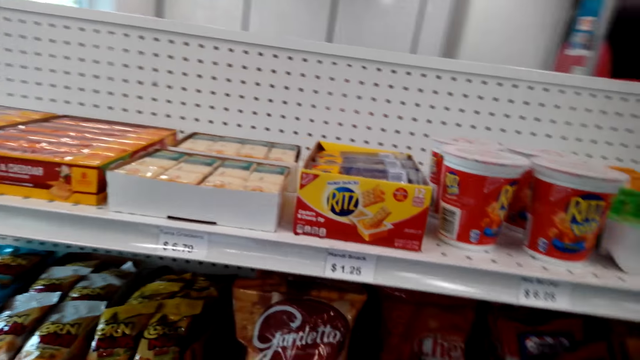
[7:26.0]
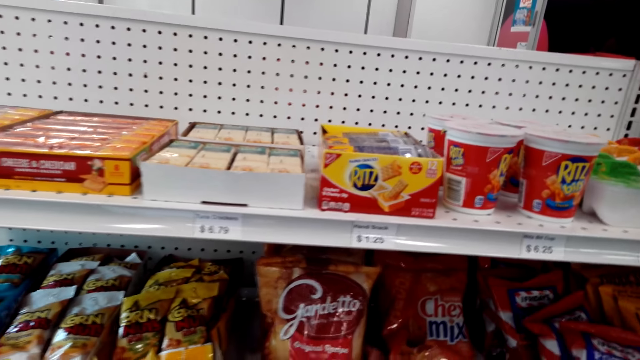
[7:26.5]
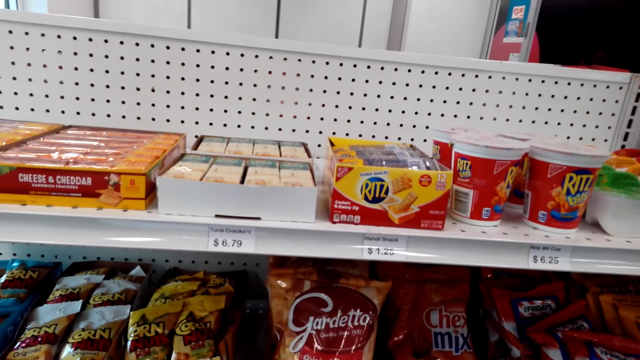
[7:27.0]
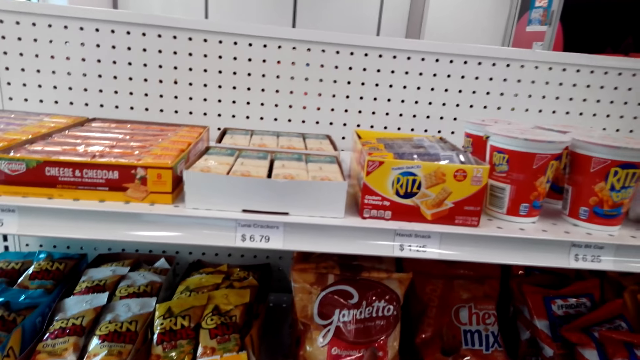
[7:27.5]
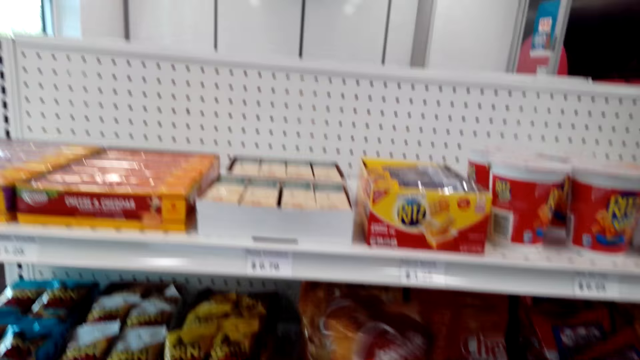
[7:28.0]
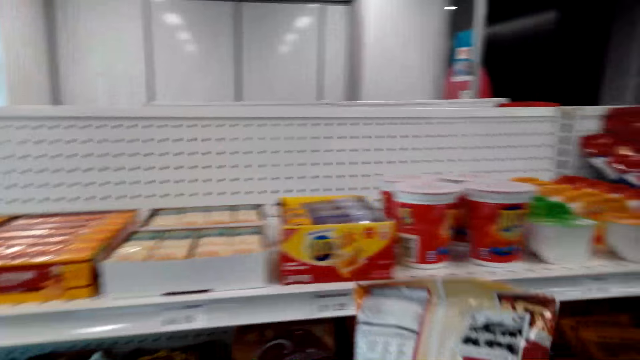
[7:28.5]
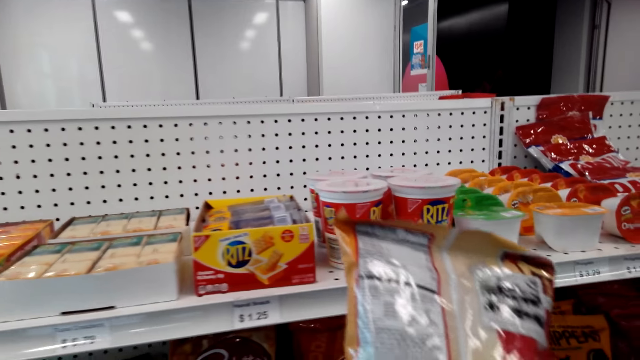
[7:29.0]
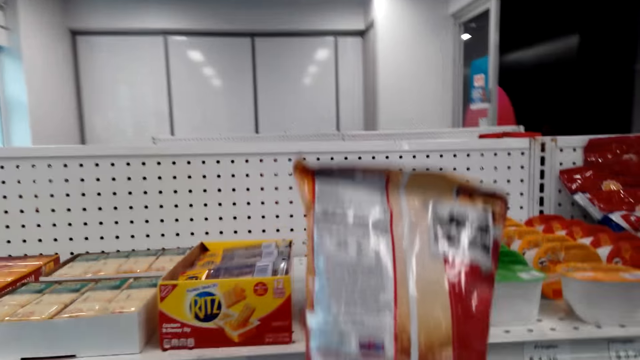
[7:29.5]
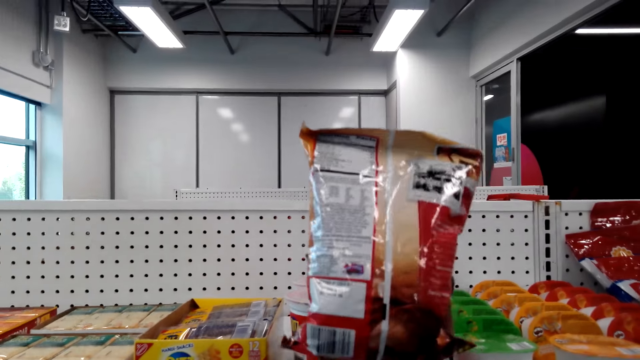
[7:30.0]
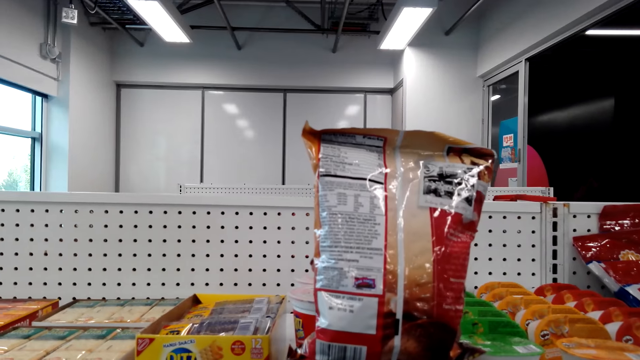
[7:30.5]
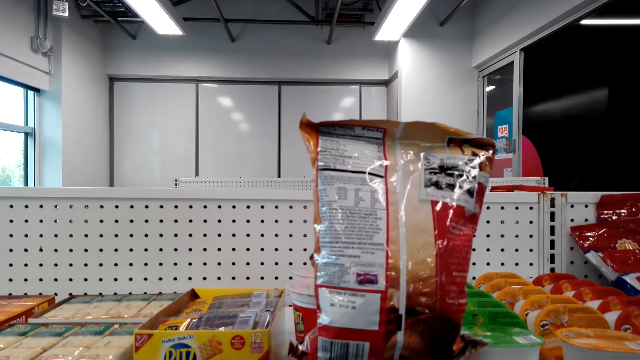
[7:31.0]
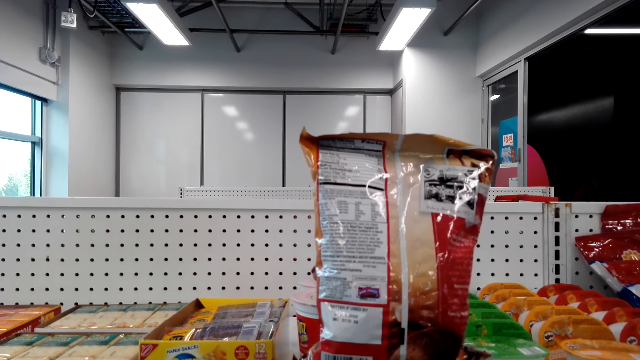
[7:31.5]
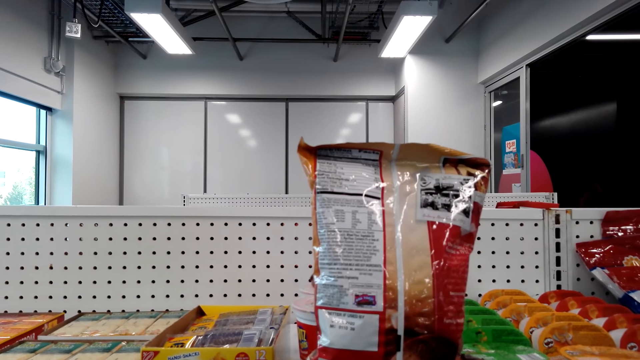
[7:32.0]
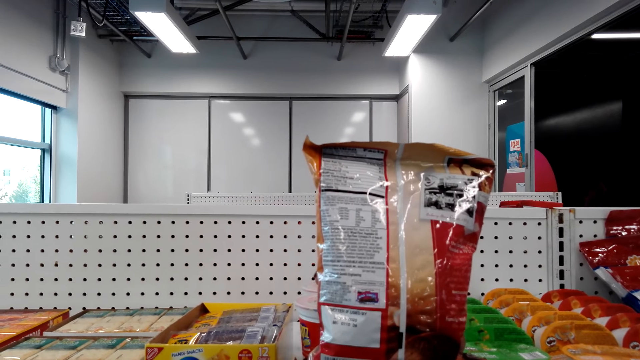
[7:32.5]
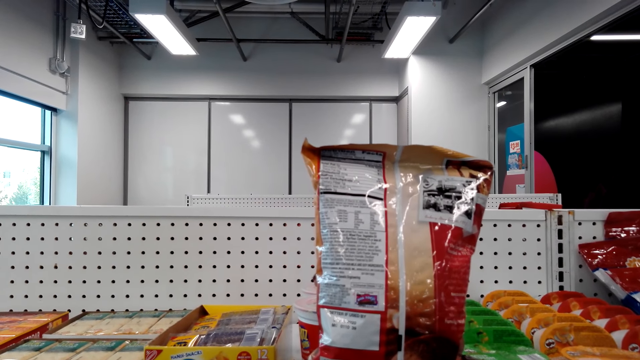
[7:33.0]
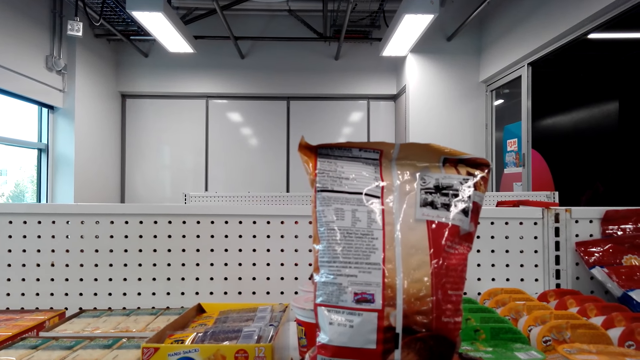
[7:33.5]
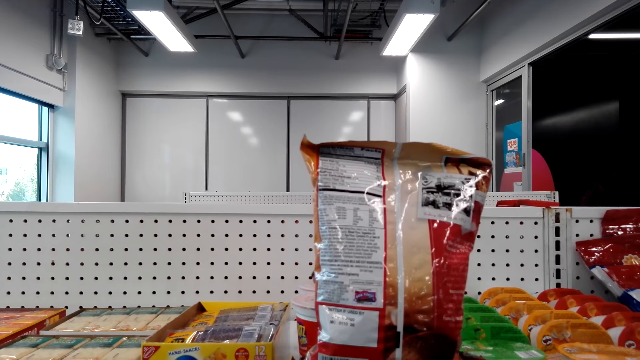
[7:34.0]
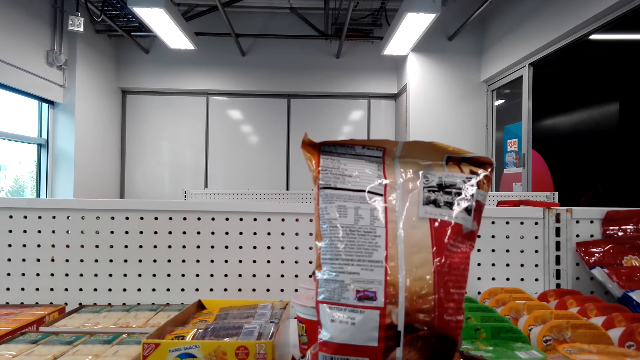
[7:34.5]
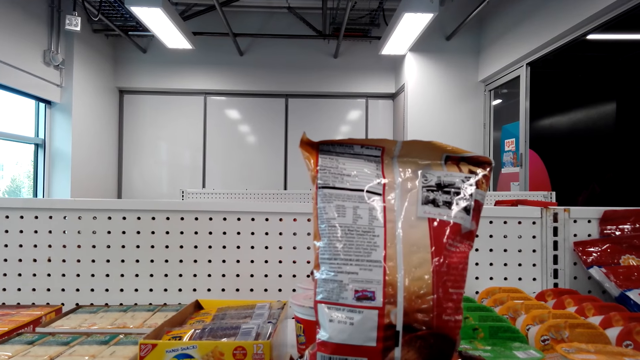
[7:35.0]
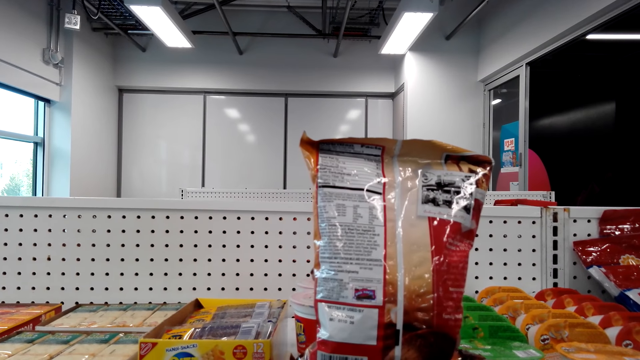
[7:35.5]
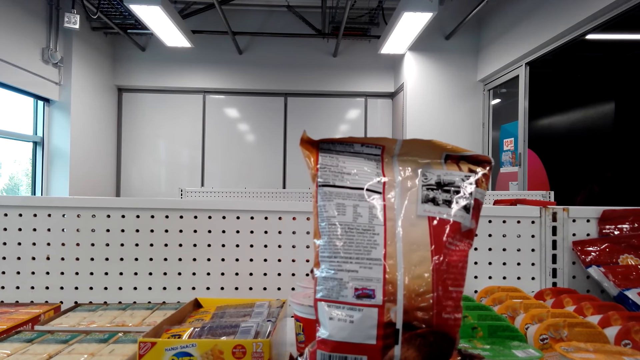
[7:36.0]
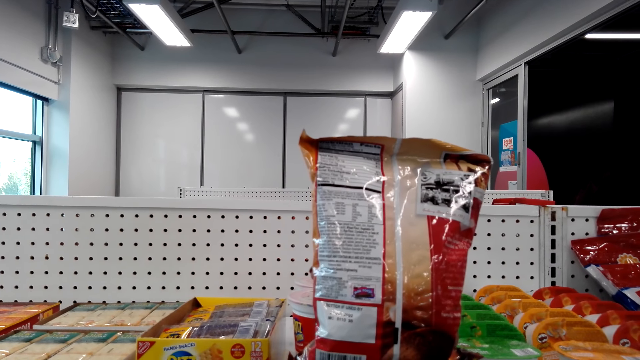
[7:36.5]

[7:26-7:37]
The camera wearer stares at the shelf. They hold the pack of gardetto. They pick a snacks mix. They stare at the snacks mix.

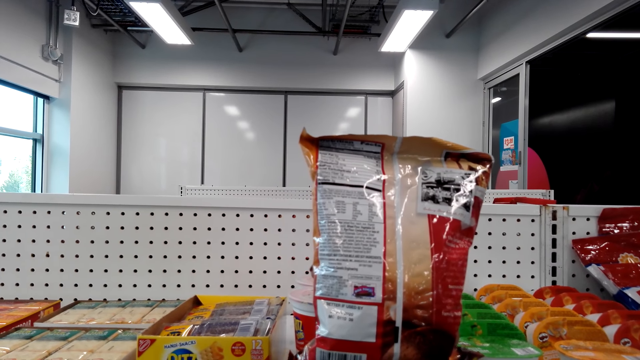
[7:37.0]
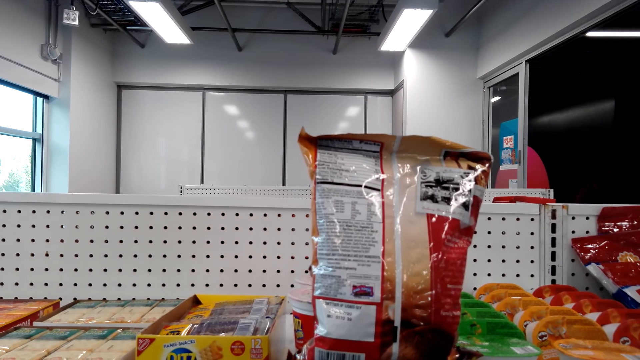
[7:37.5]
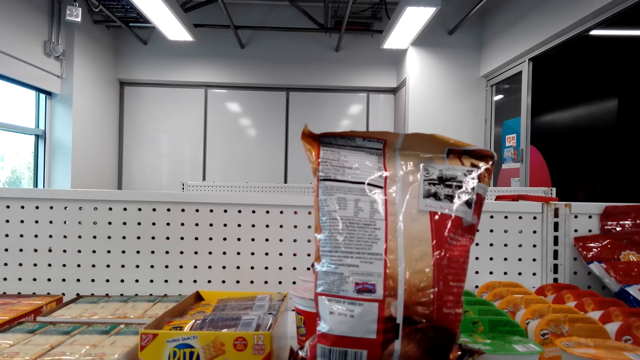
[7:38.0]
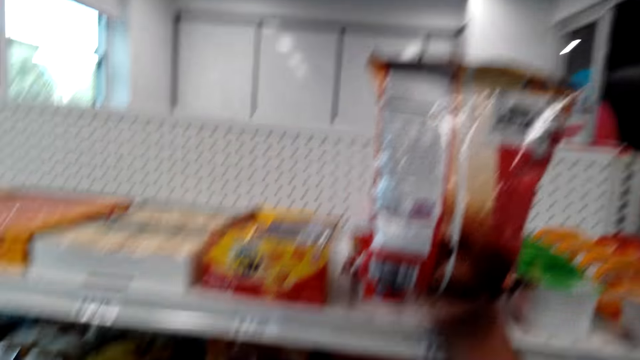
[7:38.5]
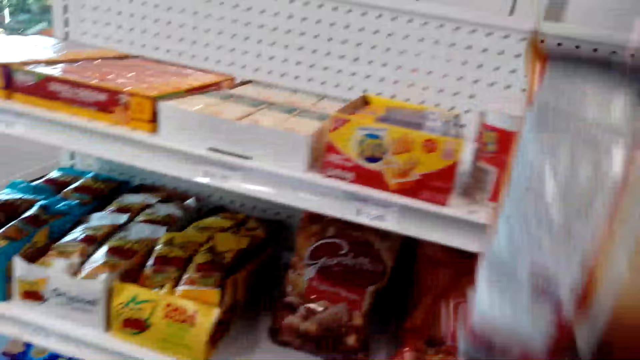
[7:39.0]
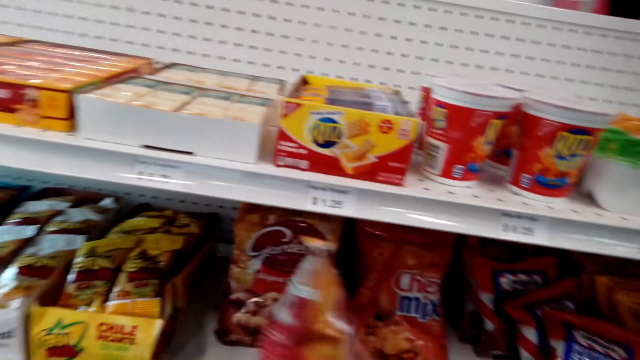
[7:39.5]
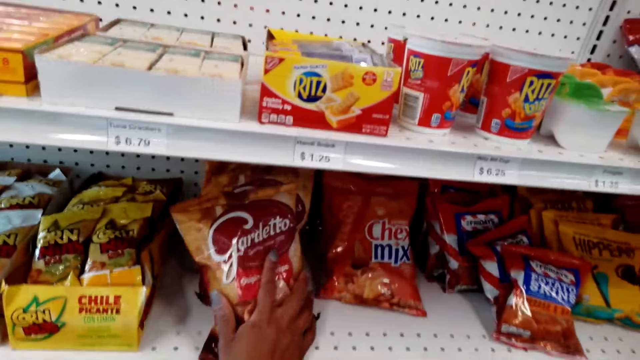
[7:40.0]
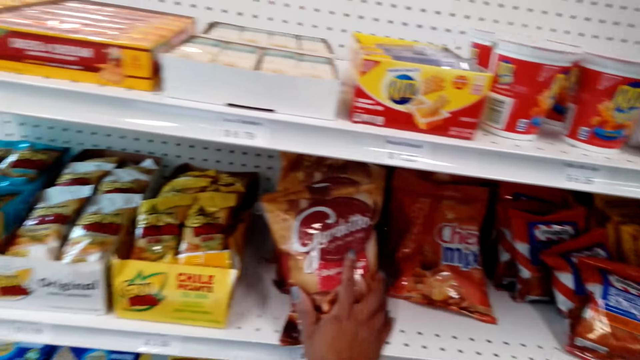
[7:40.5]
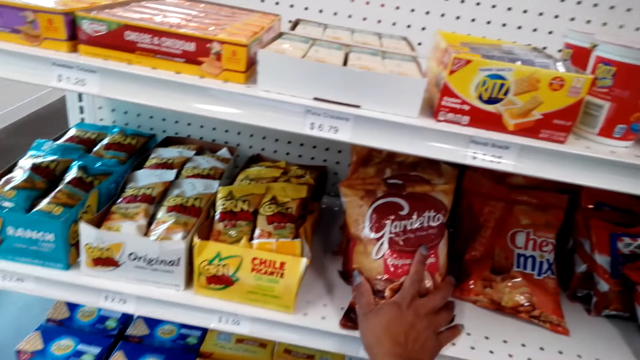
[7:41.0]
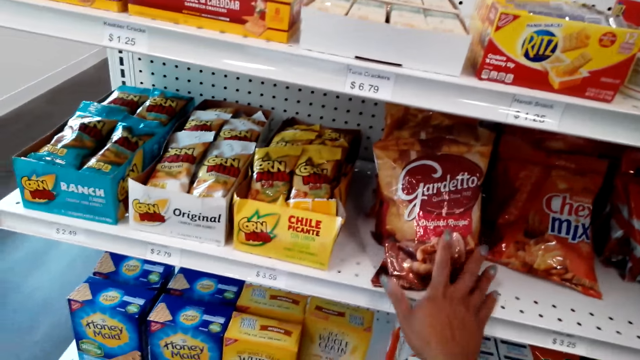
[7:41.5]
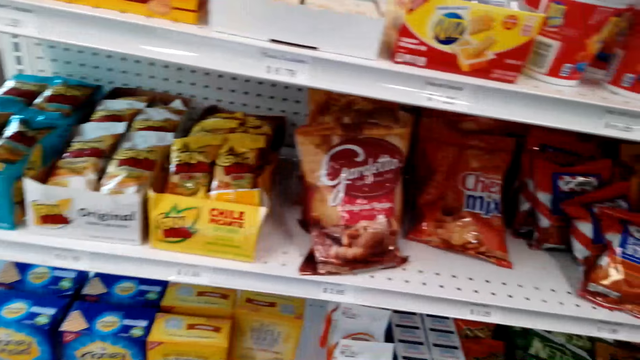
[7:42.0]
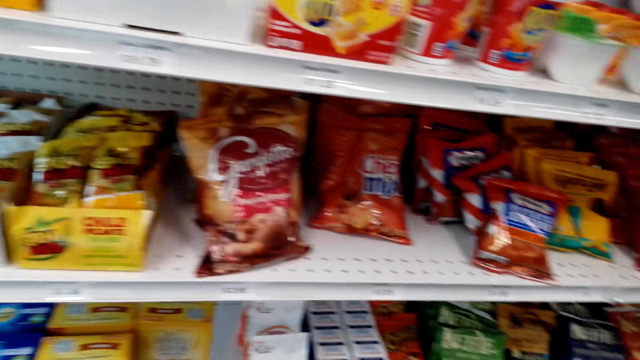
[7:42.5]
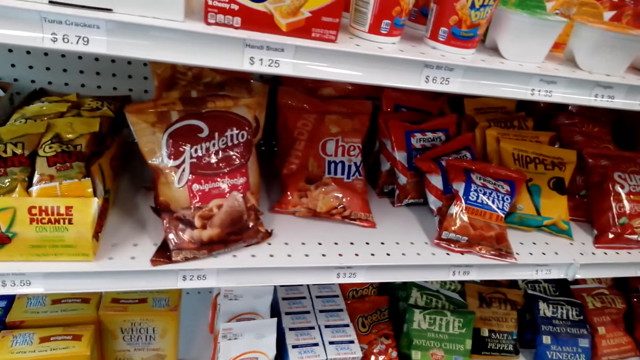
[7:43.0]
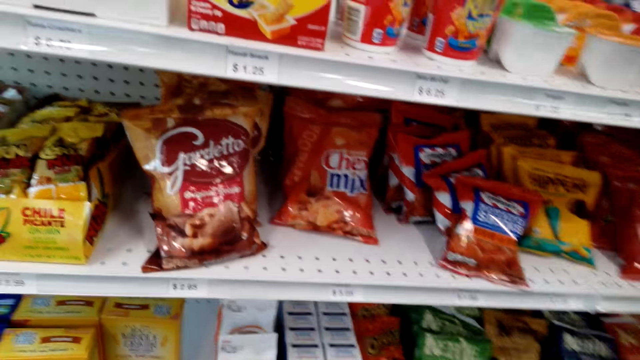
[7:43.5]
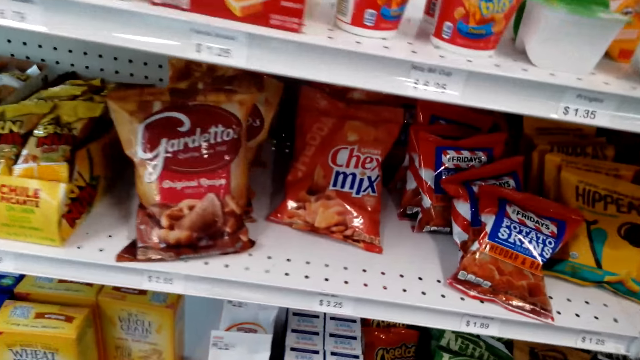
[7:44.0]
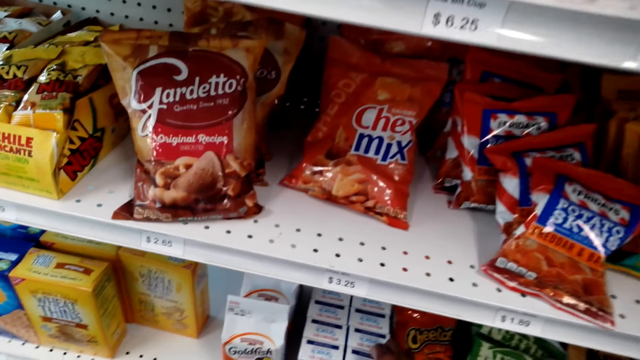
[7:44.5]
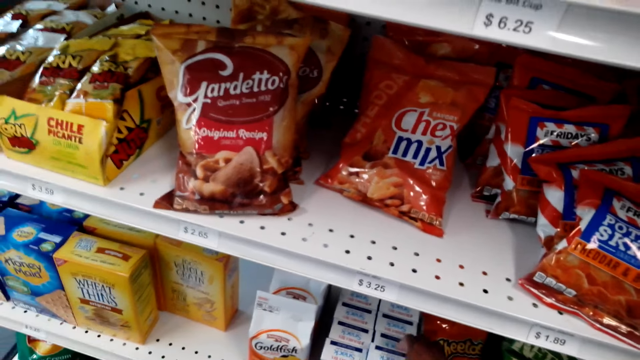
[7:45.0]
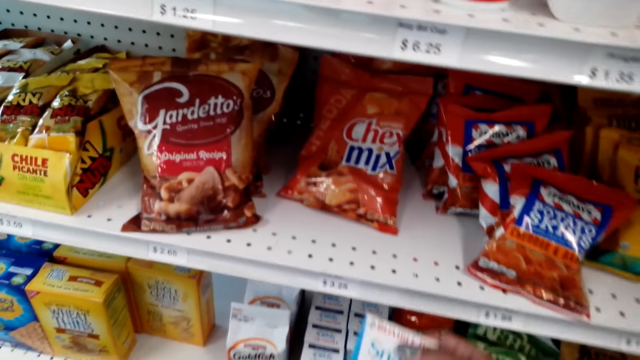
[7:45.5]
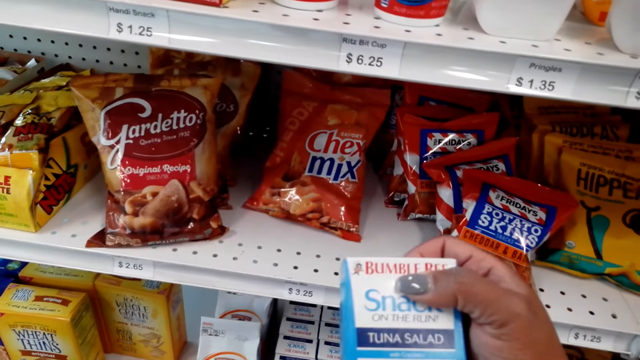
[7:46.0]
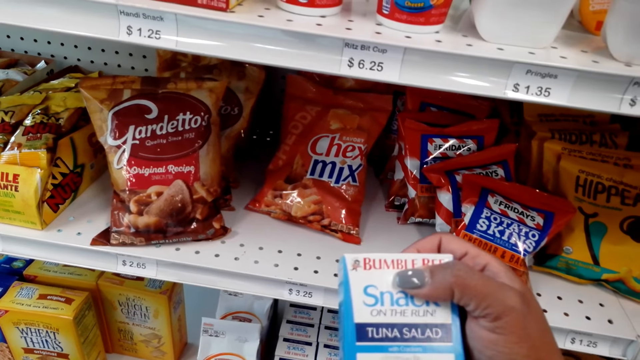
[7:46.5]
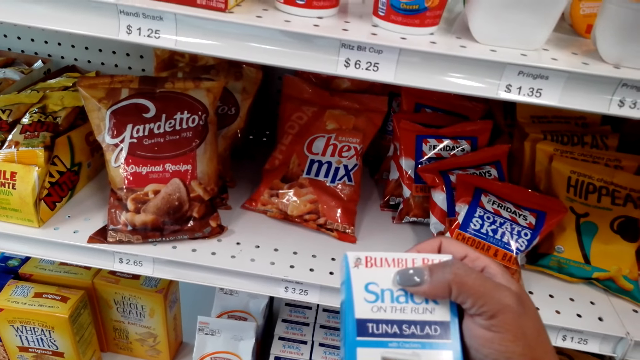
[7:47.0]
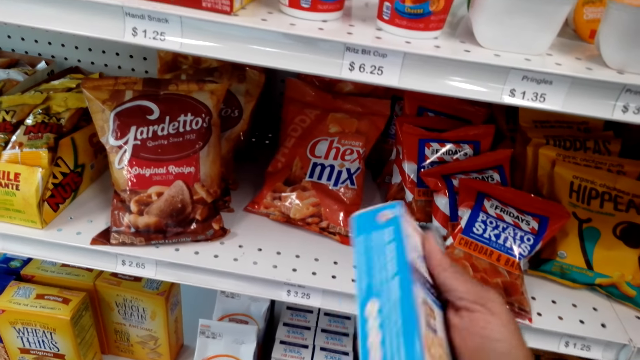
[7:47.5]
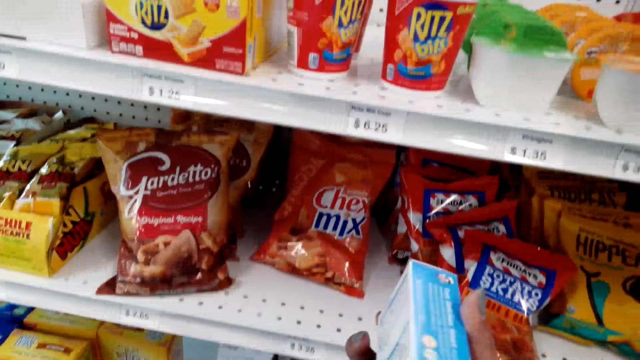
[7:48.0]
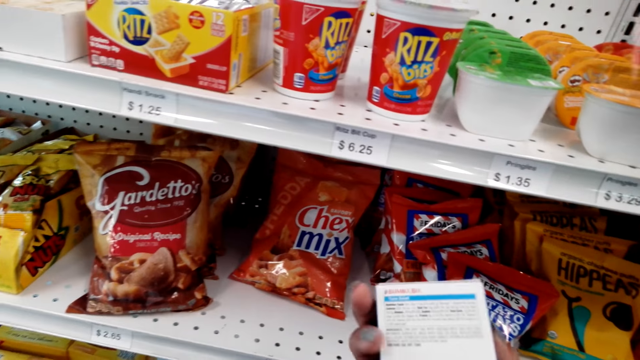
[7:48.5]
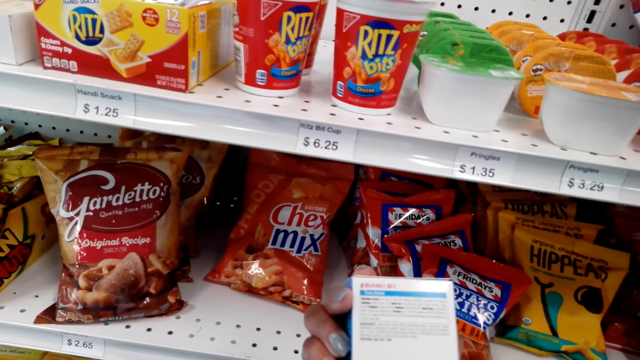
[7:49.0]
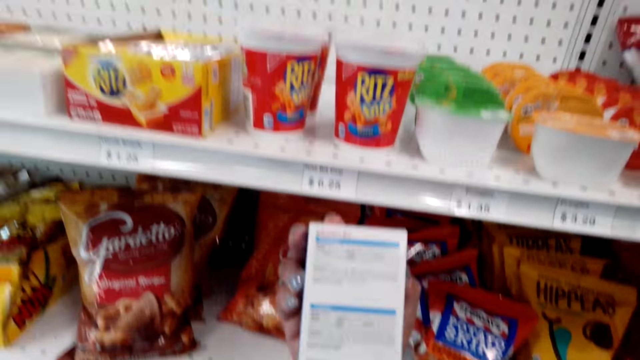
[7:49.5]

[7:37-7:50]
The camera wearer places the snacks mix, the pack of gardetto, on the shelf. They stare at the shelf. They pick a packet of bumble bee tuna salad. They stare at the packet of tuna salad. They turn the packet of tuna salad.
